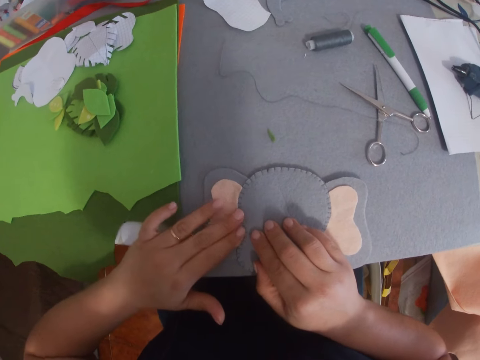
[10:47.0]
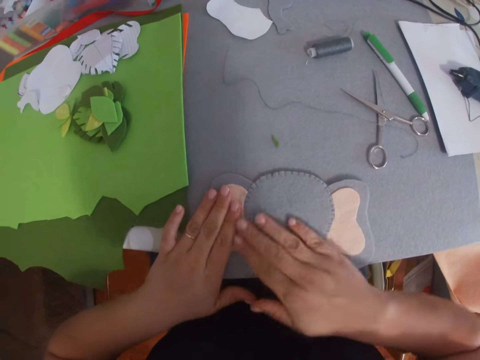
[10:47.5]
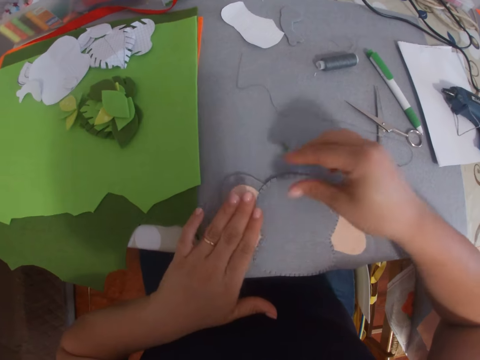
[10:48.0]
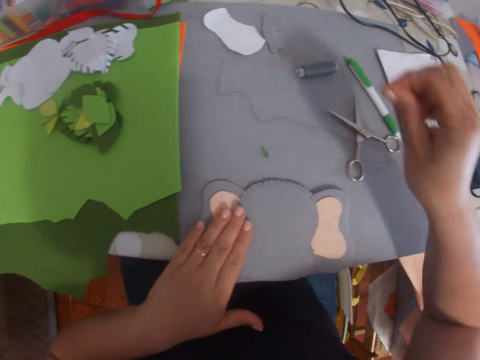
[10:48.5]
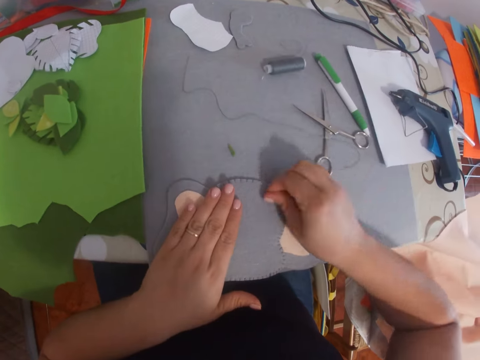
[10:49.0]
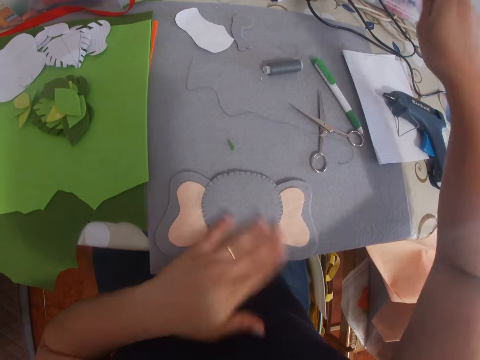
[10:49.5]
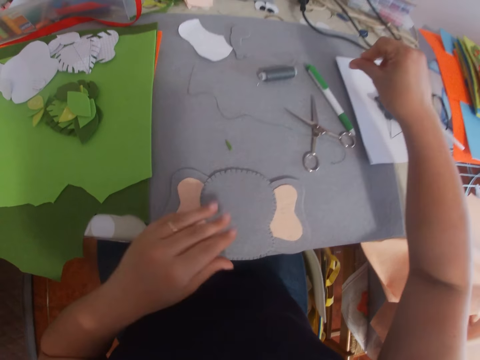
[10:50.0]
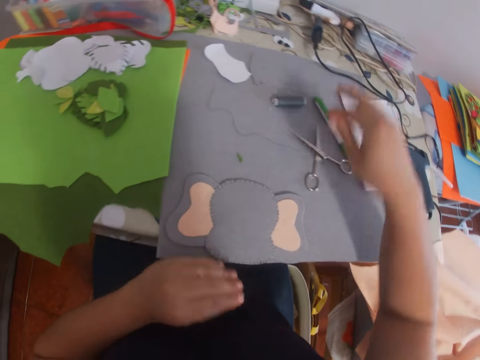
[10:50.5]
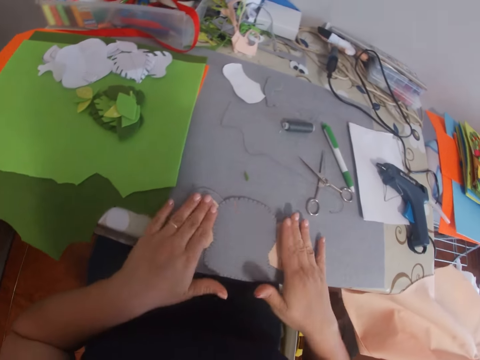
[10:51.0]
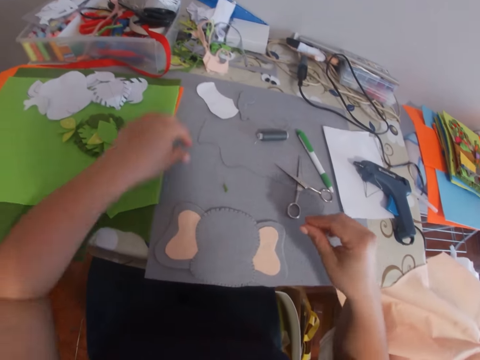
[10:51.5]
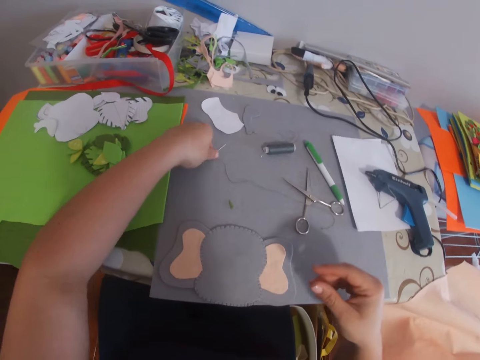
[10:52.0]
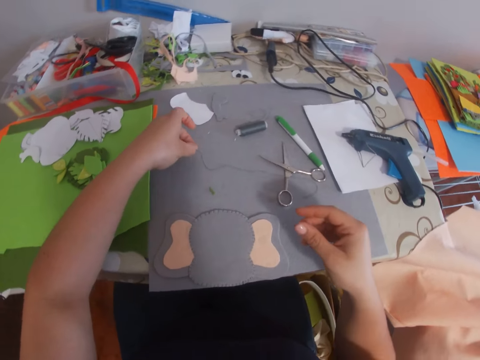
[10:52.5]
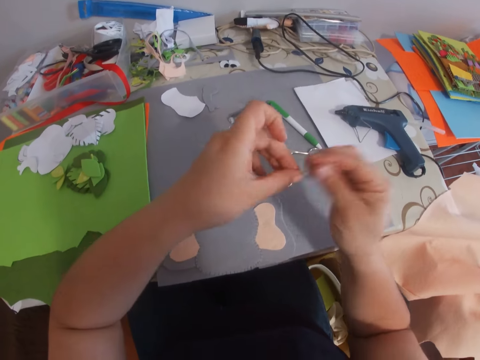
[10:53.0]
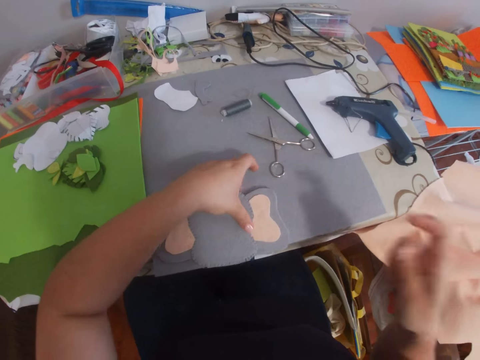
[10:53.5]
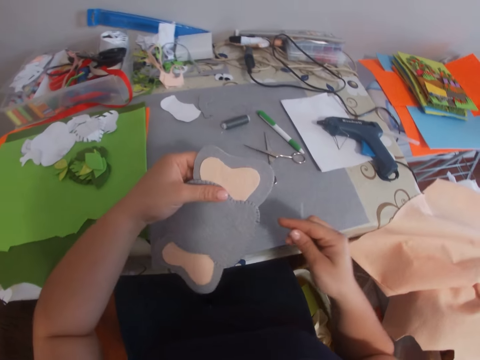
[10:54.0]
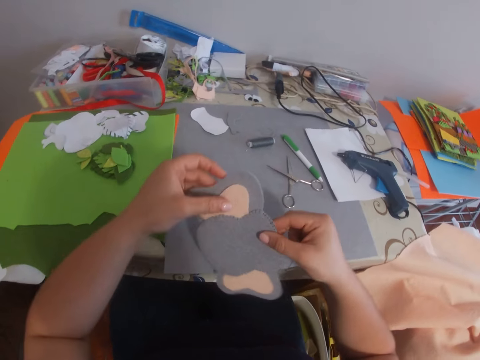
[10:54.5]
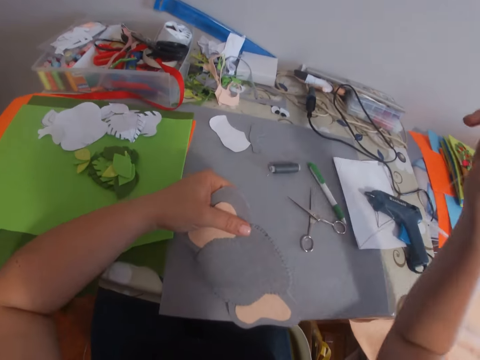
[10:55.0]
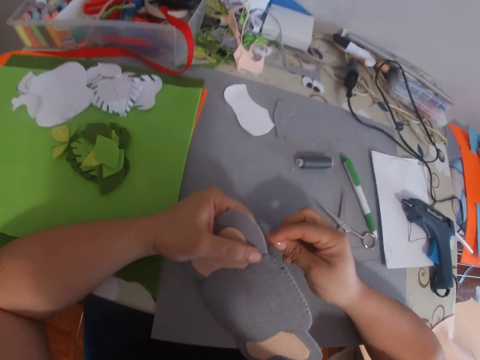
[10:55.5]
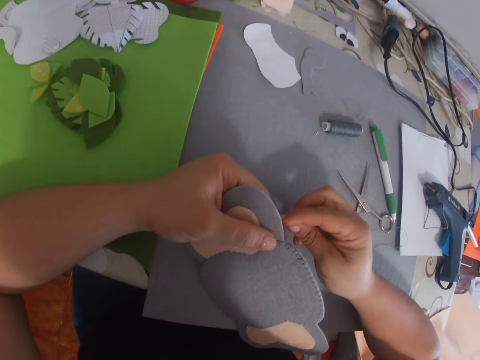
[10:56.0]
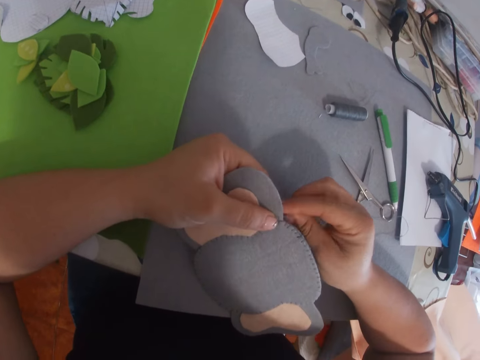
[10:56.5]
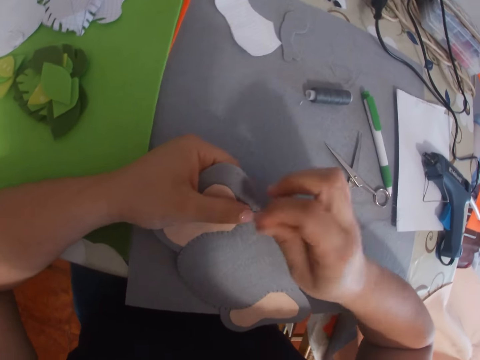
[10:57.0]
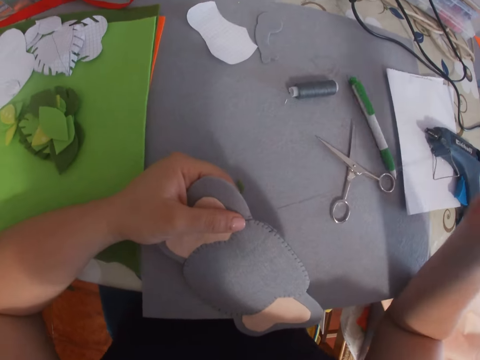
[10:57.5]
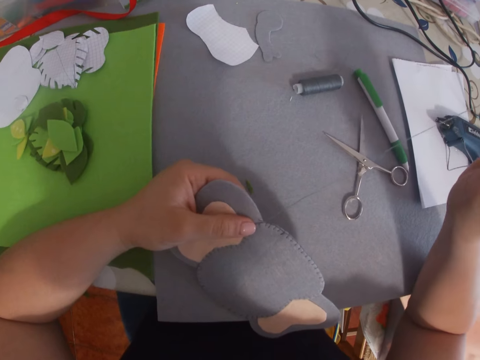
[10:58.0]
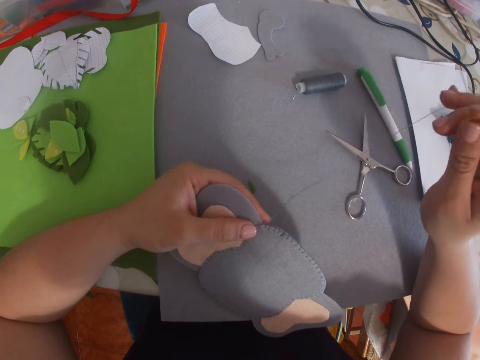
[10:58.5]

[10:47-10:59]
The camera wearer sets the fabrics on the craft with both hands. They pick up a thread and needle on the table. They pick up the craft on the table. They sew the craft with the needle.

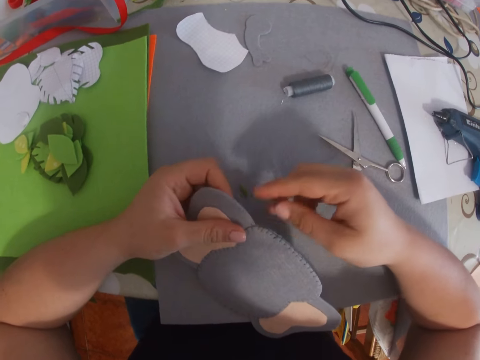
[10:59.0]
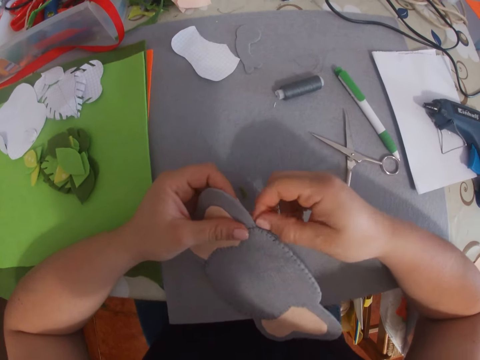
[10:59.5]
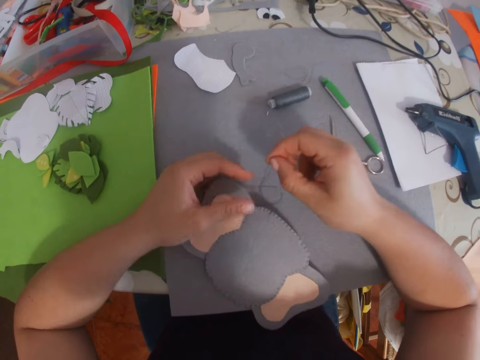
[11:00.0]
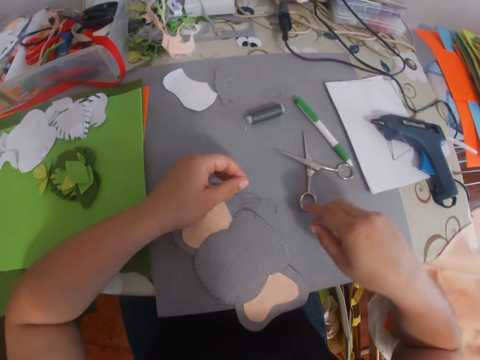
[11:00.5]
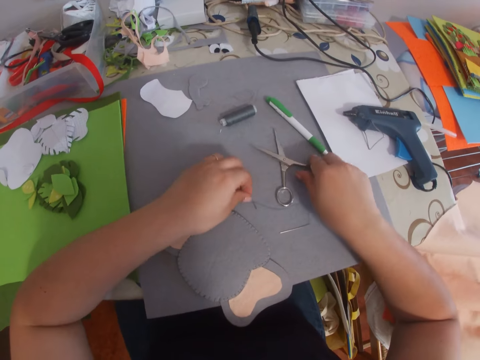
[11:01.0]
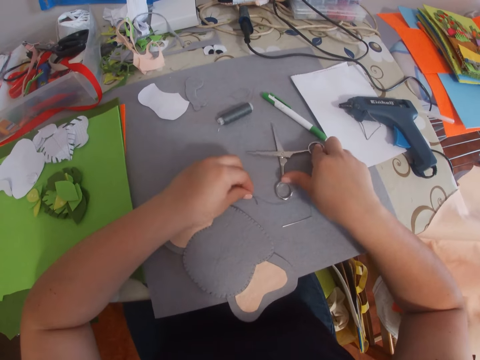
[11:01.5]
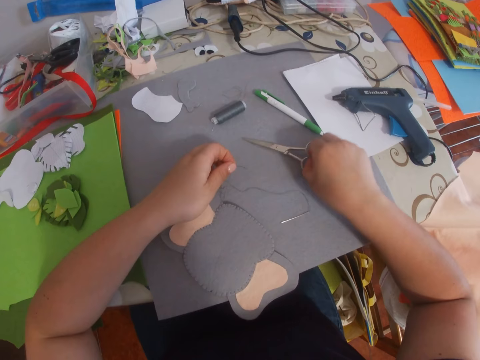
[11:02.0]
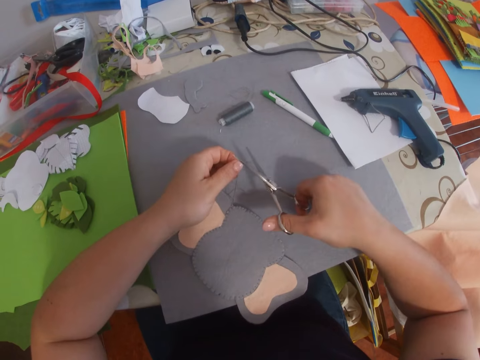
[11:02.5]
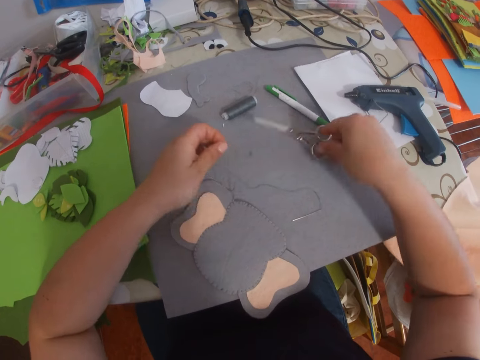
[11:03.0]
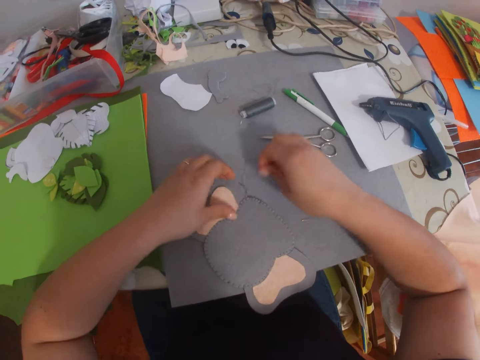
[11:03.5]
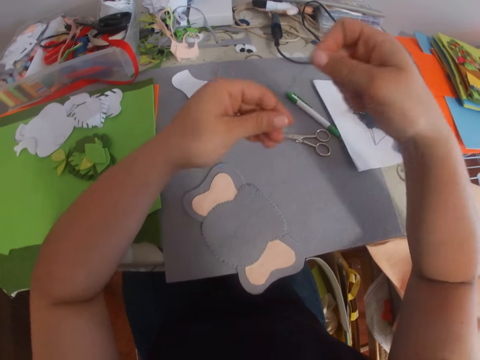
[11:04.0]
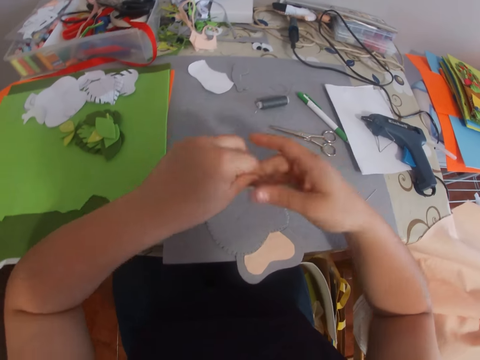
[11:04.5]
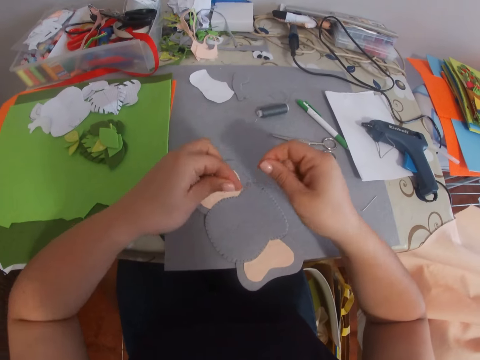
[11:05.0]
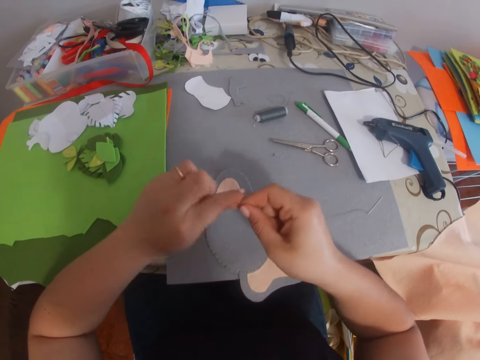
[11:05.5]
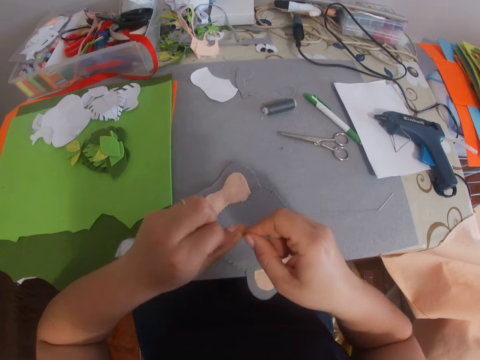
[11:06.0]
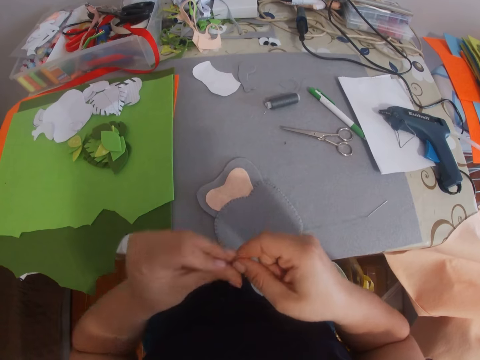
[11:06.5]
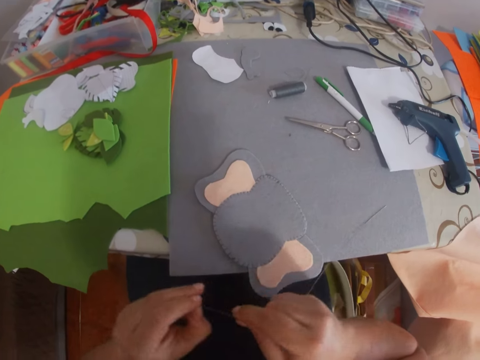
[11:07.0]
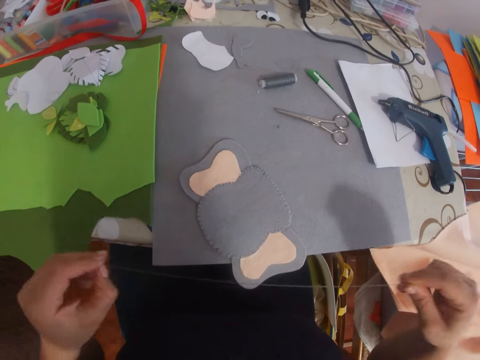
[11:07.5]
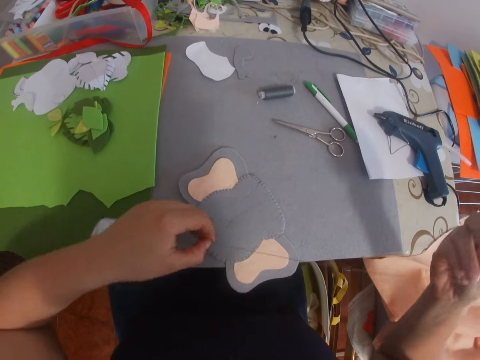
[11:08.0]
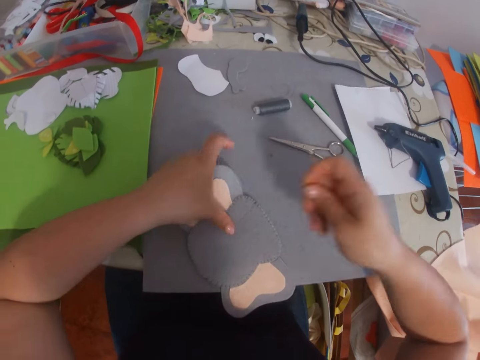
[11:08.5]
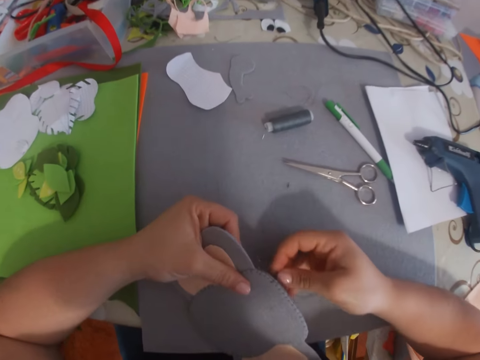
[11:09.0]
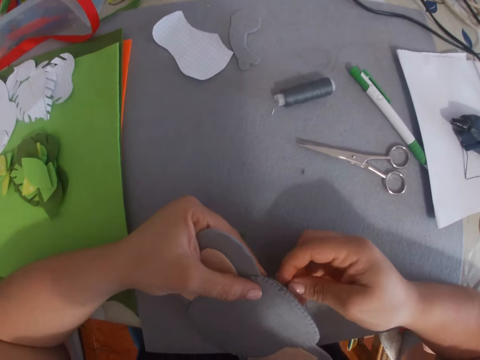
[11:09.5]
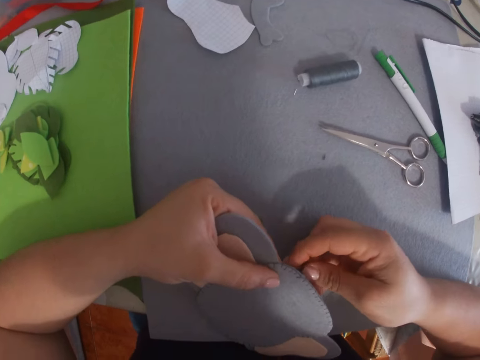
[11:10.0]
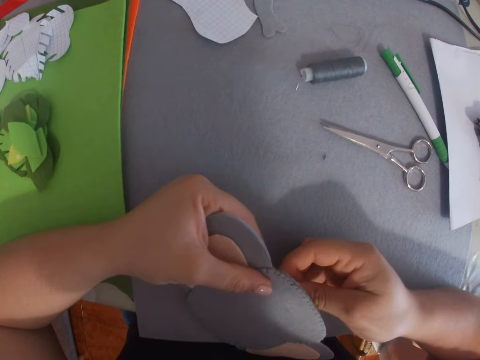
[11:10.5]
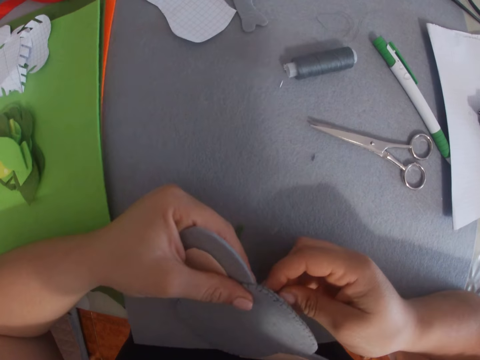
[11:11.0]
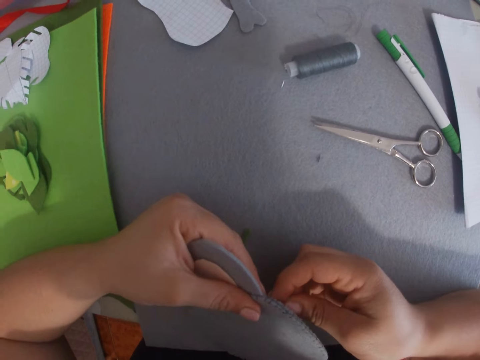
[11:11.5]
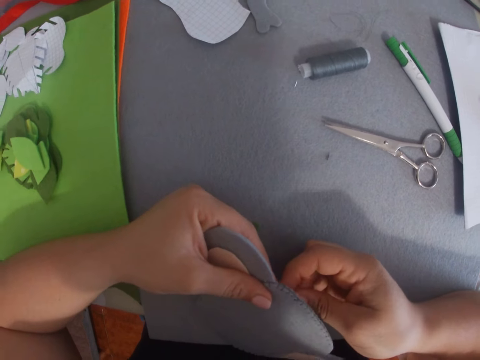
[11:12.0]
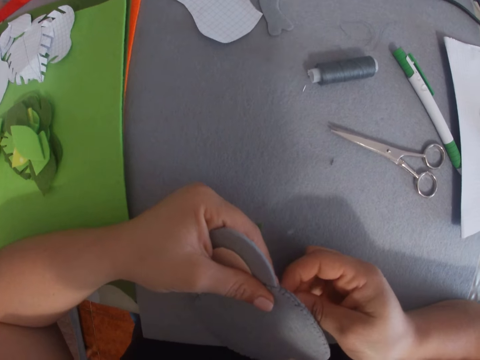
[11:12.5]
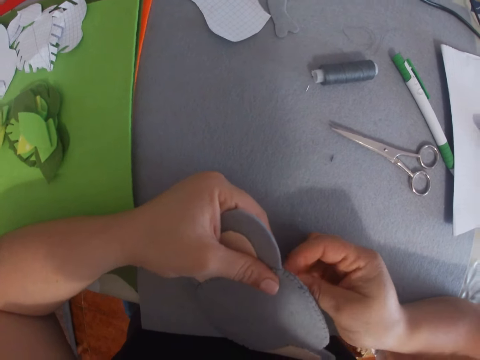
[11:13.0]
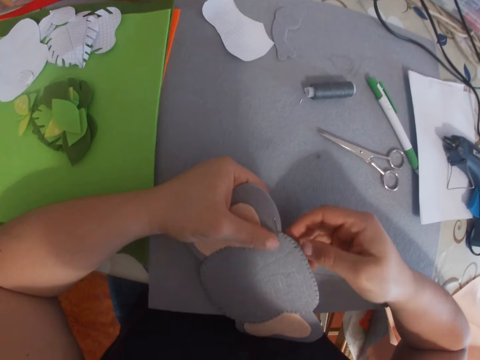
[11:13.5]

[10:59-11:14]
The camera wearer drops the needle on the table. They pick up the scissors from the table. They cut the thread with the scissors. They drop the scissors on the table. They pick up the thread attached to the needle. They tie the thread. They sew the craft with the needle and thread.
